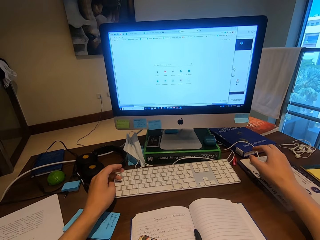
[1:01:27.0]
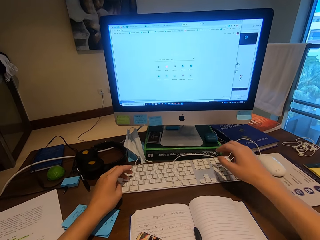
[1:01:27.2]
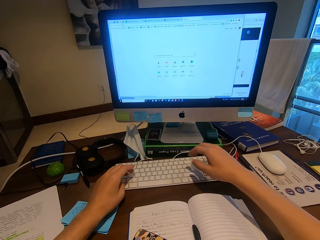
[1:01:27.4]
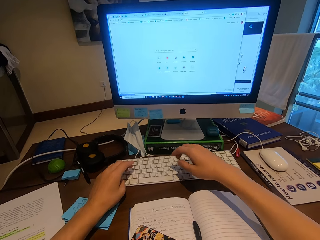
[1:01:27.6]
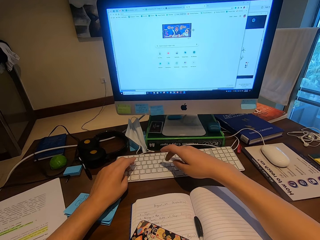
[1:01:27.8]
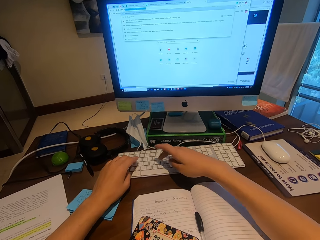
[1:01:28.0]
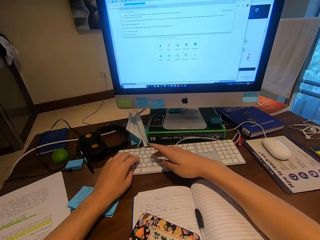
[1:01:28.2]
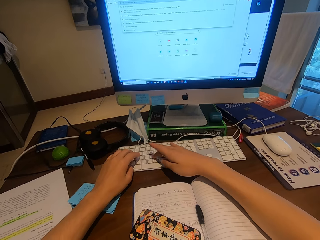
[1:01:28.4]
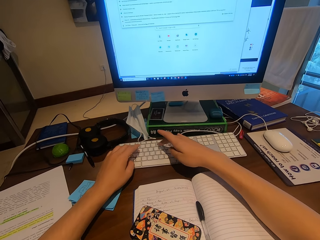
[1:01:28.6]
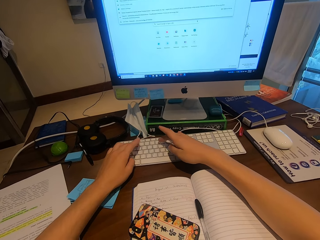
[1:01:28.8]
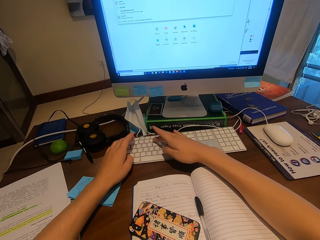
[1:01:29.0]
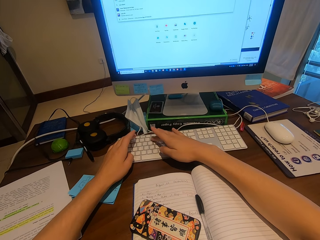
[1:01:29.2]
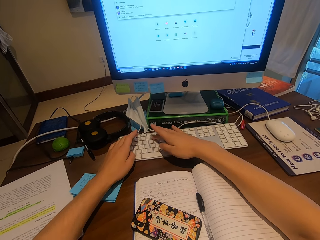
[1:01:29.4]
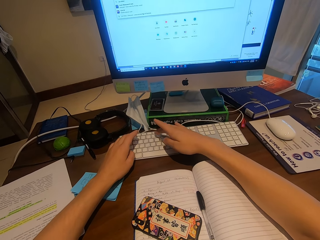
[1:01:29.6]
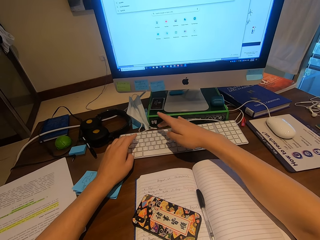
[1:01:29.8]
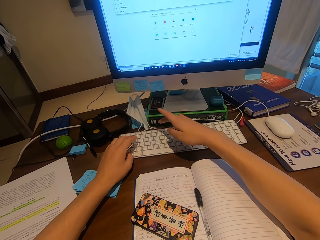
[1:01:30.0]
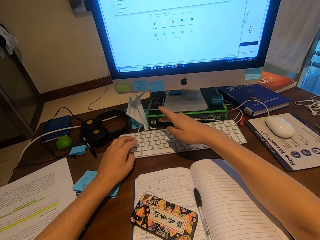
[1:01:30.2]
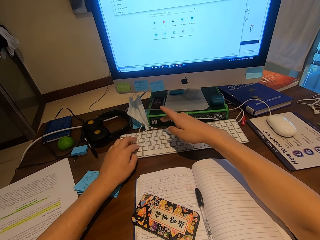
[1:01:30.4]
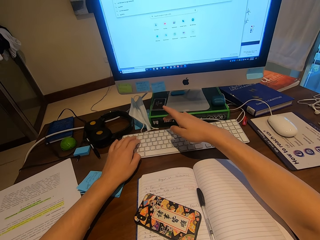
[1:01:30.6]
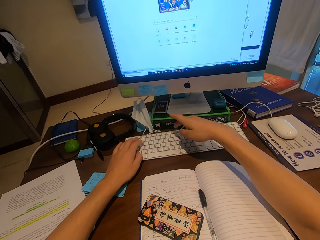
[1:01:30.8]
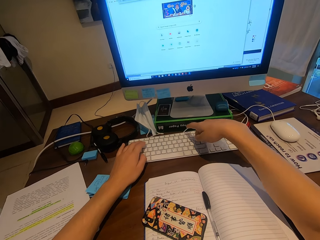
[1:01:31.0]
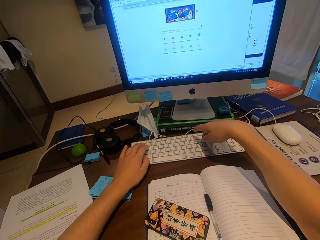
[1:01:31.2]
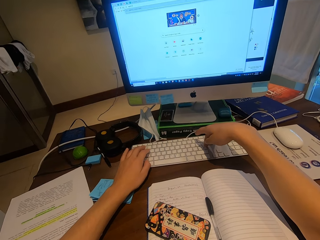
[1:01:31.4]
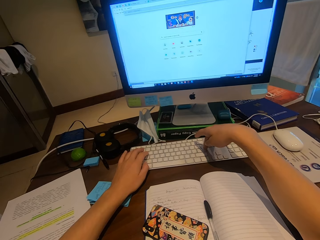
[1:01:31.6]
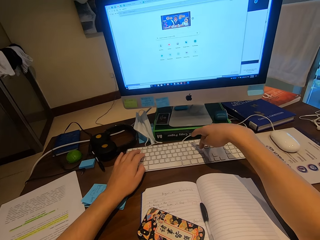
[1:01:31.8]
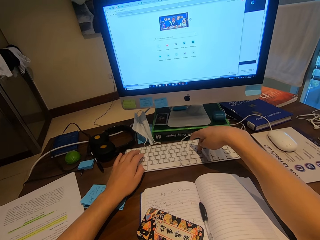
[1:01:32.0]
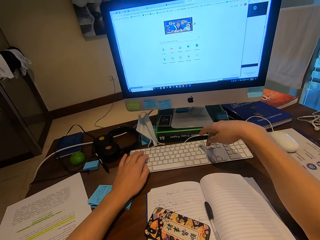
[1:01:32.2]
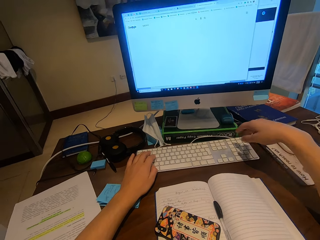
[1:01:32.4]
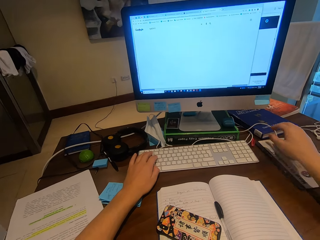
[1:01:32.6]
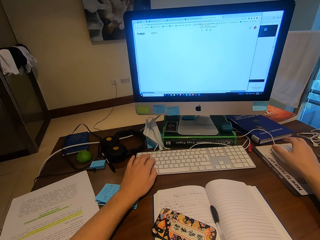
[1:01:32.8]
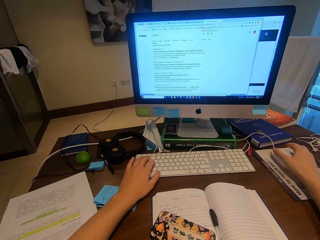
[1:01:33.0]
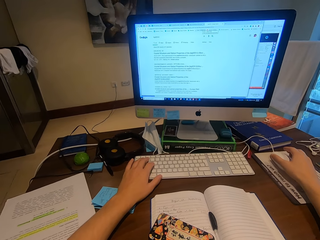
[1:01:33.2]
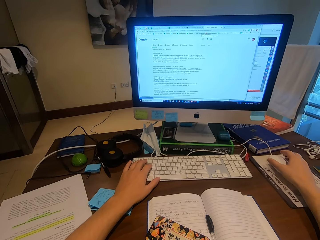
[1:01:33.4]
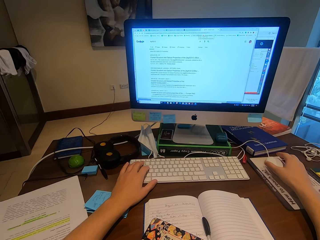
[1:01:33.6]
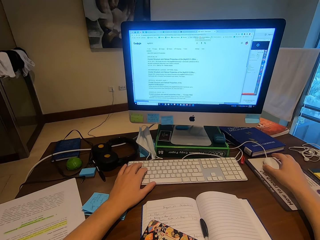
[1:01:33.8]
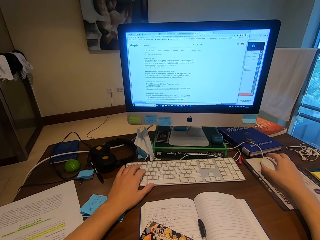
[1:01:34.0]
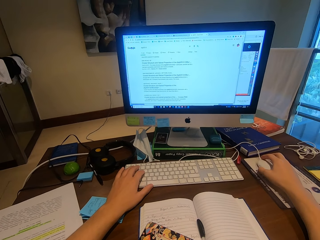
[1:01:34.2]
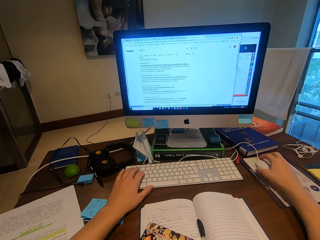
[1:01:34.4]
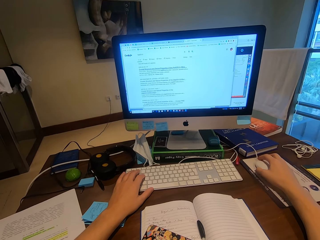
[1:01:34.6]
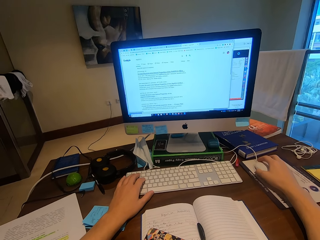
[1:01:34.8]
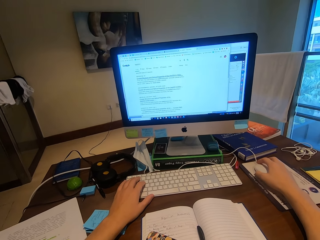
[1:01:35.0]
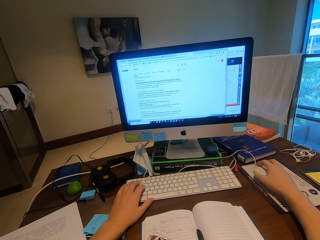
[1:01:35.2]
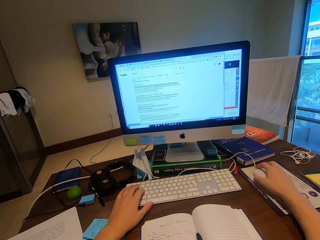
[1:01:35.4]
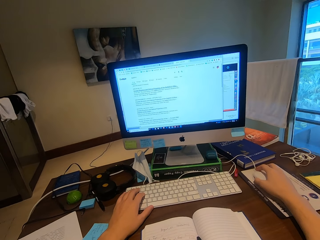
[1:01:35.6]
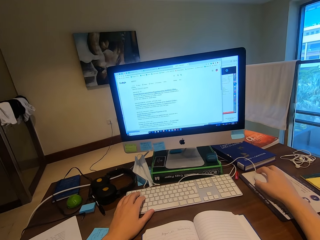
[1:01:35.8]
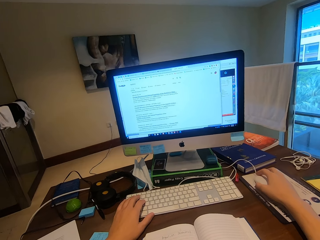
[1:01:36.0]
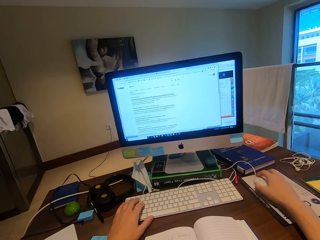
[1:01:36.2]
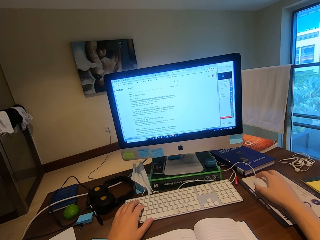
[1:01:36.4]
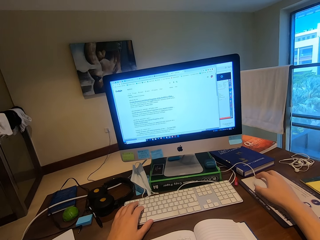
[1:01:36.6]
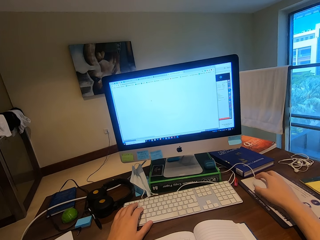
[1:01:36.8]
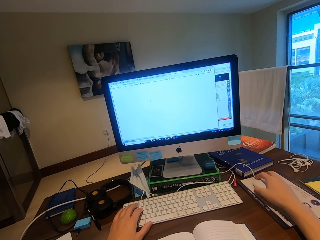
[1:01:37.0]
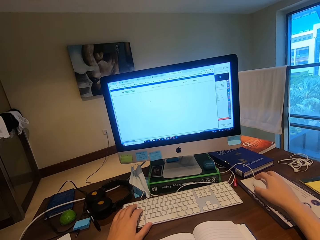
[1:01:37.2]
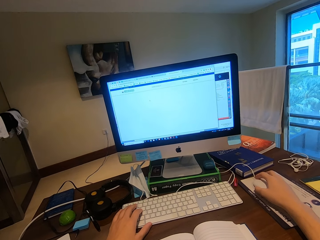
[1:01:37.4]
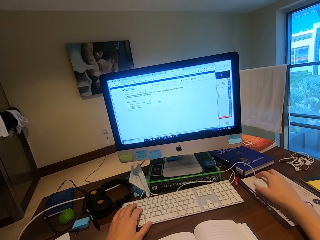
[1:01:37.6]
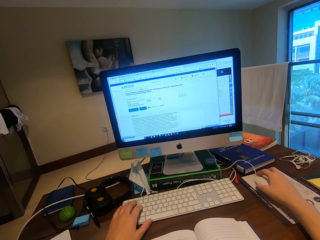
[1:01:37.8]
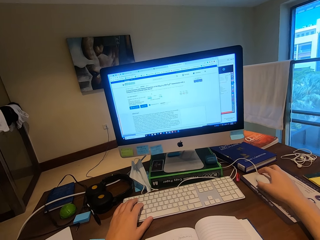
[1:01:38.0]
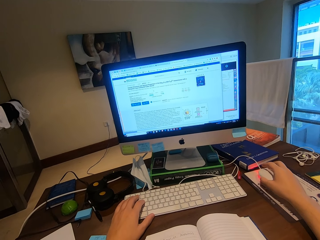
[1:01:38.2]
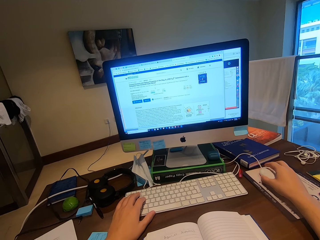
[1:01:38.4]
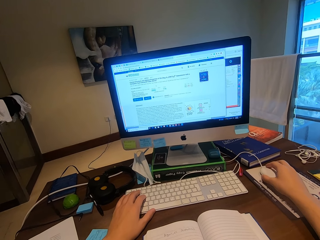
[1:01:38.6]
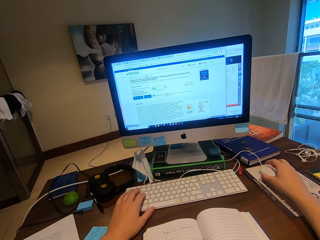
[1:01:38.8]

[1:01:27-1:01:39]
The camera wearer types in the keyboard. They hold the mouse.

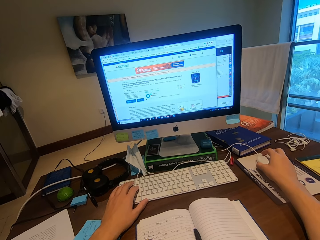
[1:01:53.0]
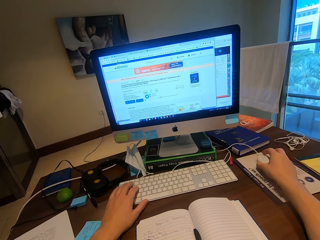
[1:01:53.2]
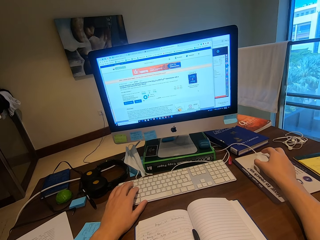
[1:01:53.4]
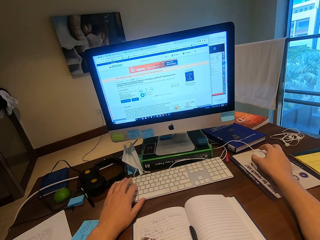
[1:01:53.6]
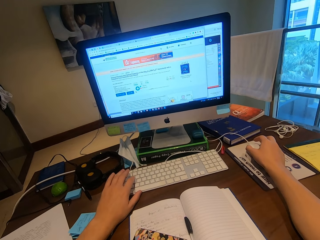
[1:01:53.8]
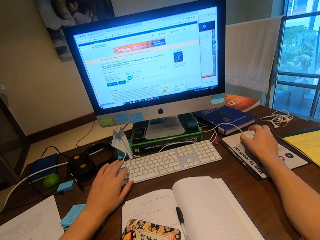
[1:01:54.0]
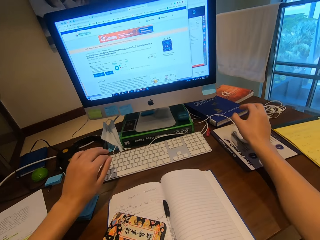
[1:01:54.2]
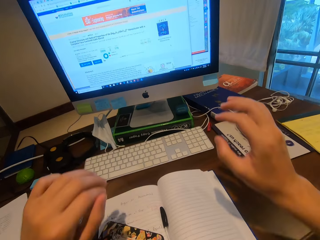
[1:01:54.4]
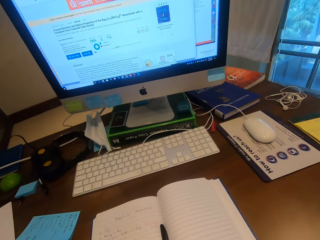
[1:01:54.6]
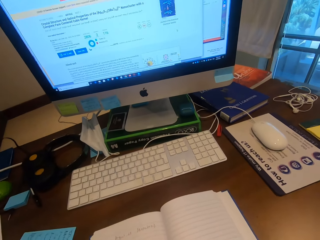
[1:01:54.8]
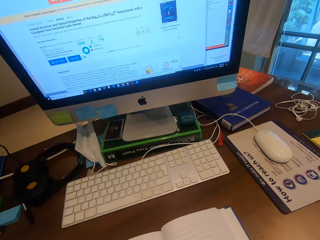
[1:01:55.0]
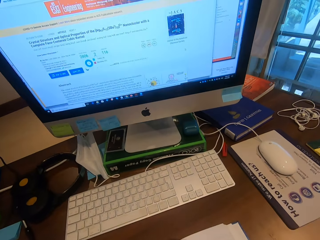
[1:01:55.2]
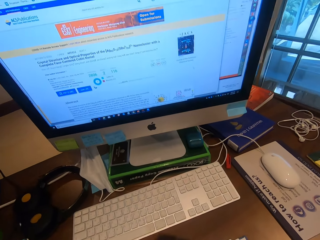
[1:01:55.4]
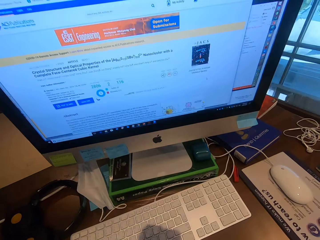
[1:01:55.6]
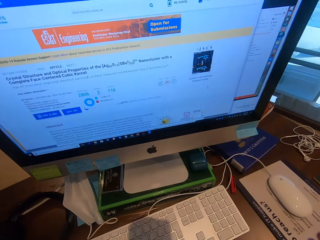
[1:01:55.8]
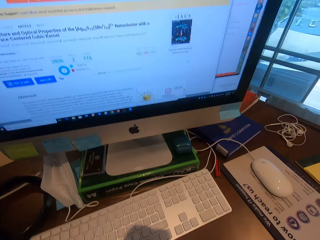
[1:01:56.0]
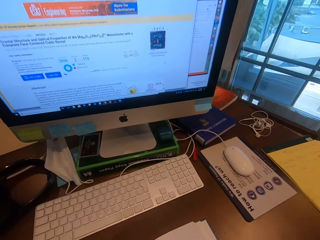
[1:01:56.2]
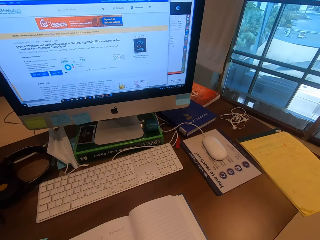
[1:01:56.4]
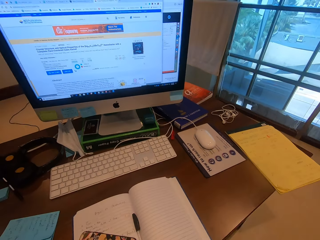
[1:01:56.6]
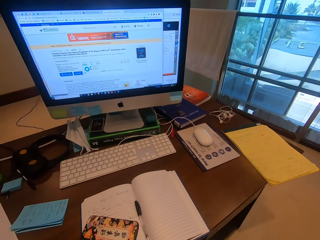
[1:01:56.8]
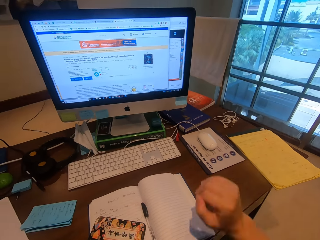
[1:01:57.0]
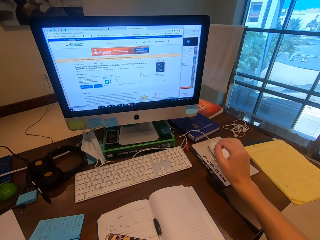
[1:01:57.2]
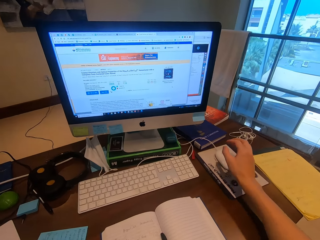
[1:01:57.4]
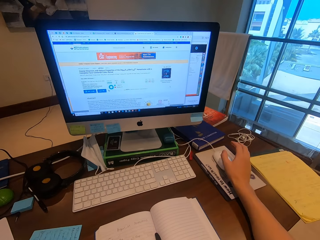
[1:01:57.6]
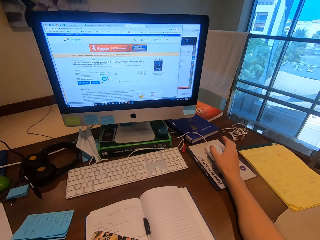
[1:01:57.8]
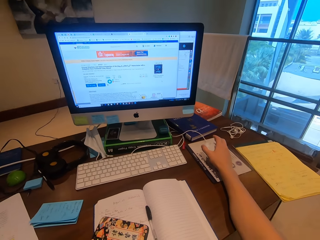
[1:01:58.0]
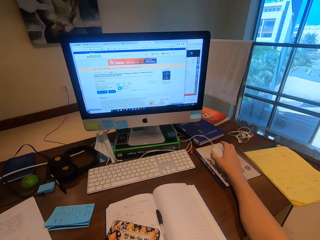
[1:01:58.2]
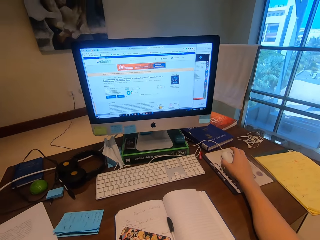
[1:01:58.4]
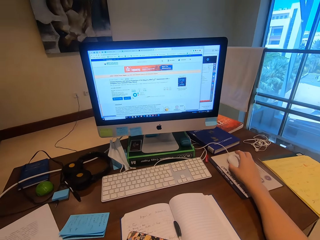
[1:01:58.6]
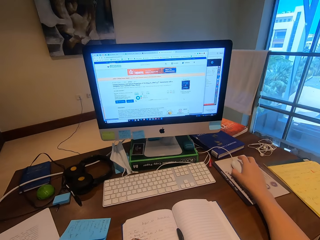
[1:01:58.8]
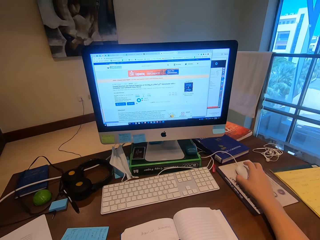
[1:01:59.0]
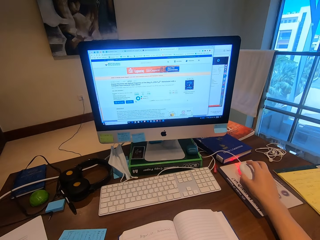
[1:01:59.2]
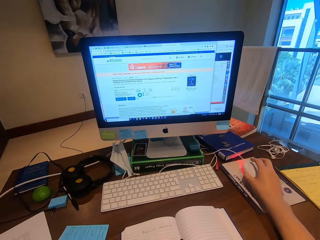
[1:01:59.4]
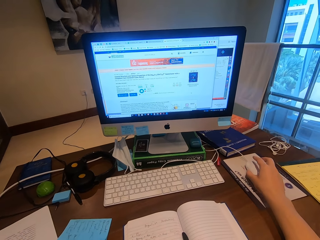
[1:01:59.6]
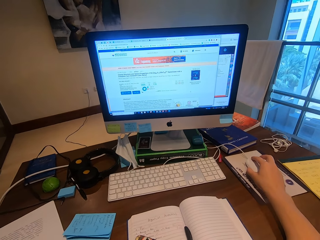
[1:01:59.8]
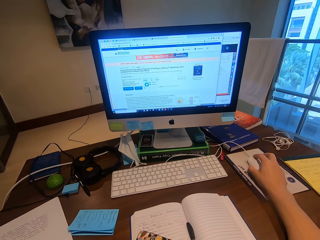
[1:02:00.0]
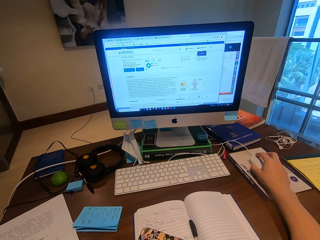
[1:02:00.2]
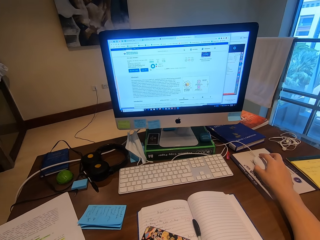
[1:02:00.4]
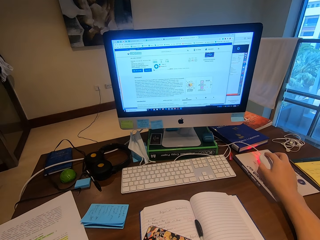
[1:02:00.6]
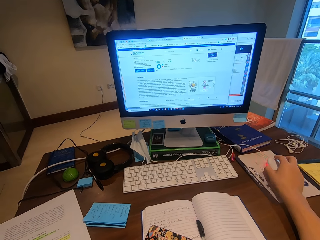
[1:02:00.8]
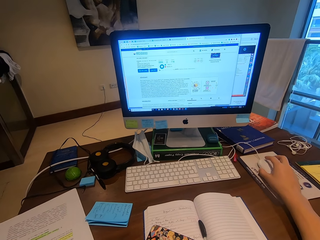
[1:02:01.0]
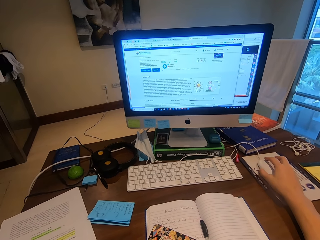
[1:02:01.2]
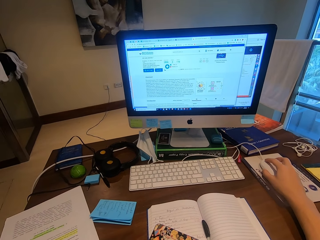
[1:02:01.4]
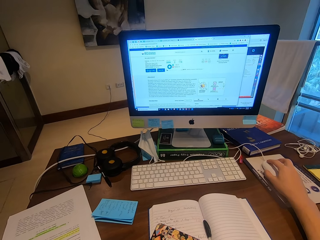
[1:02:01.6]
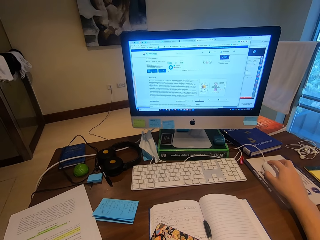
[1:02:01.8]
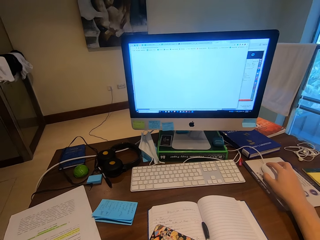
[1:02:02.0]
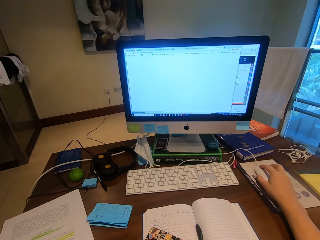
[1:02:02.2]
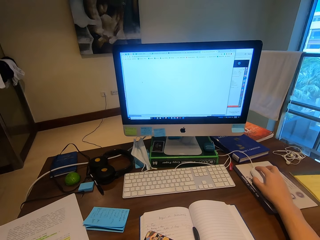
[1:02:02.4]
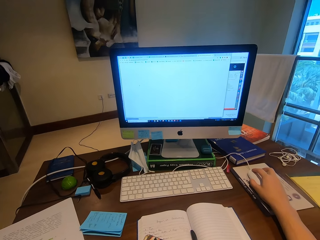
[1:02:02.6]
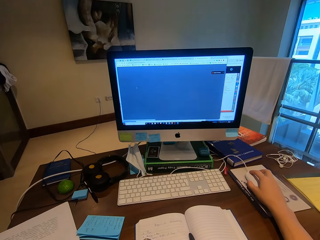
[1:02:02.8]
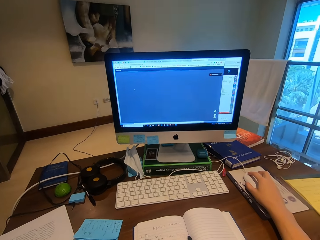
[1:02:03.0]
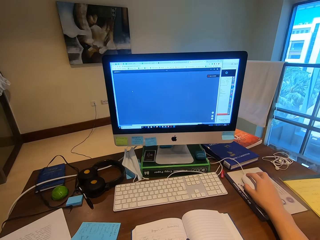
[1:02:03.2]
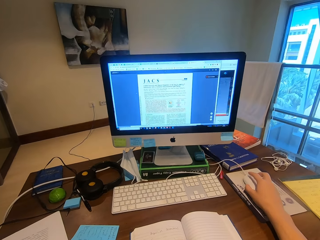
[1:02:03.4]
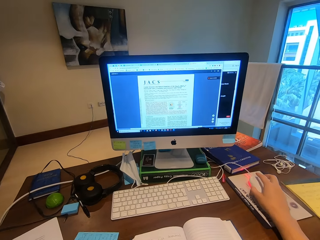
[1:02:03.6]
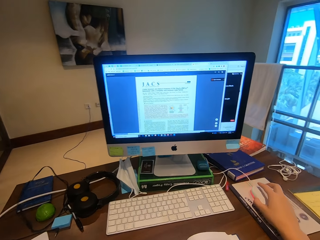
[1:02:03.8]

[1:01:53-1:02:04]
The camera wearer moves the hands. They operate the computer. They hold the mouse.
